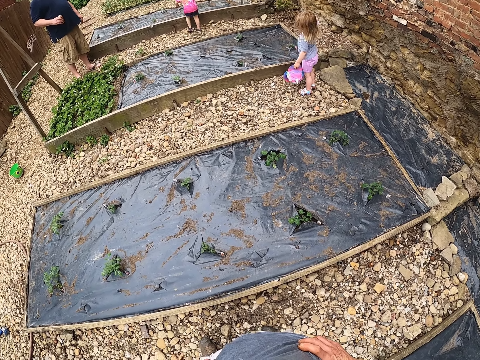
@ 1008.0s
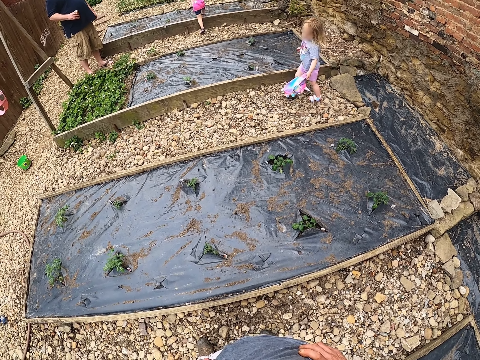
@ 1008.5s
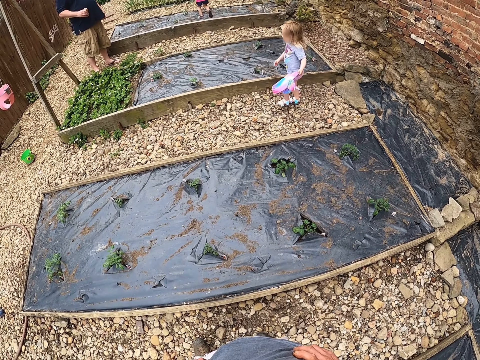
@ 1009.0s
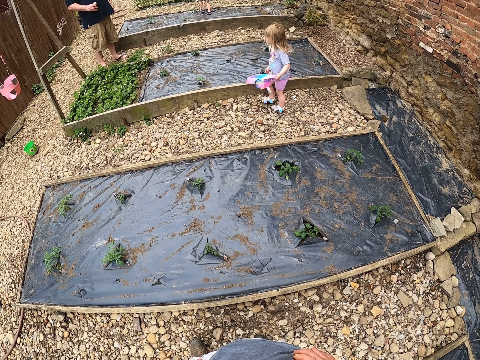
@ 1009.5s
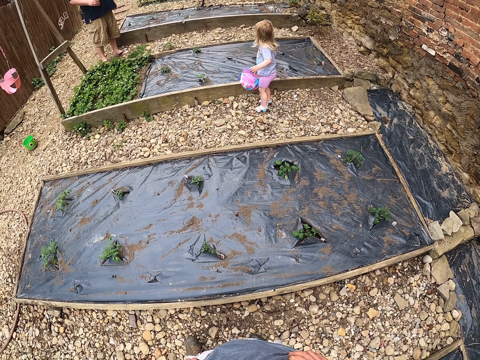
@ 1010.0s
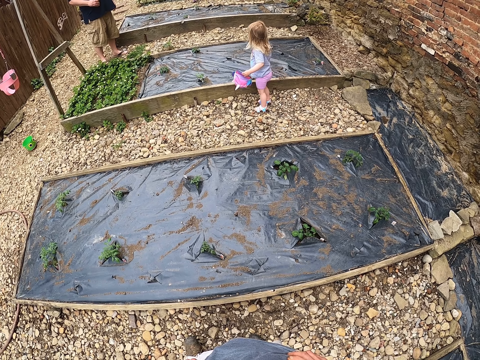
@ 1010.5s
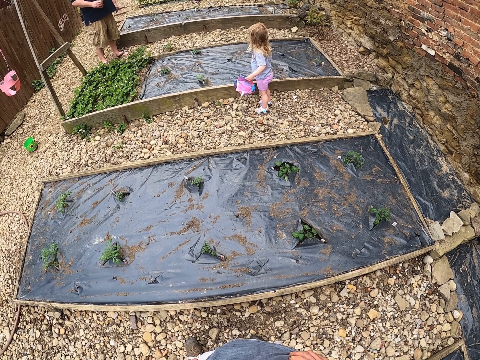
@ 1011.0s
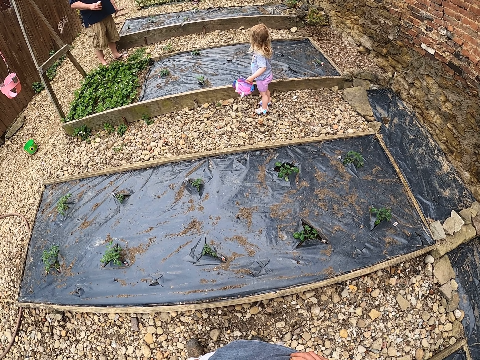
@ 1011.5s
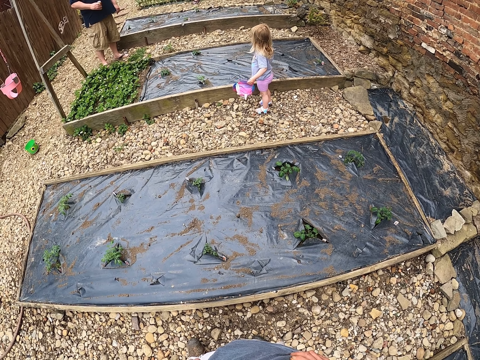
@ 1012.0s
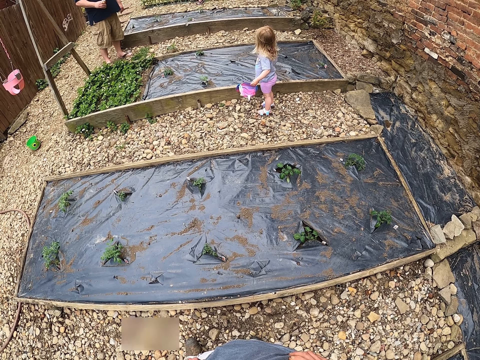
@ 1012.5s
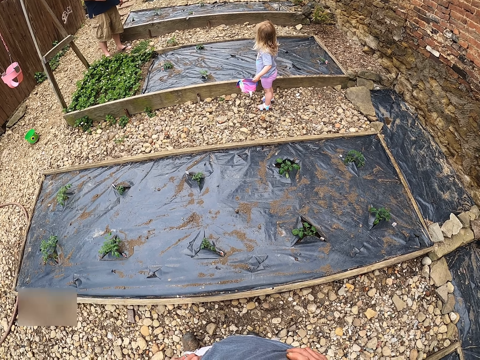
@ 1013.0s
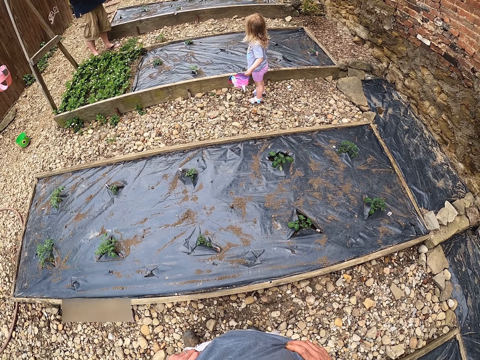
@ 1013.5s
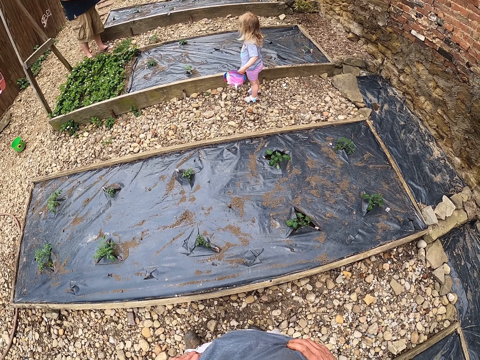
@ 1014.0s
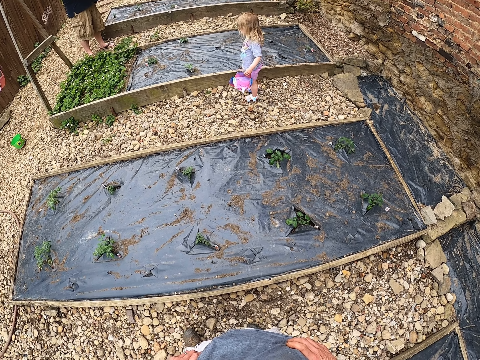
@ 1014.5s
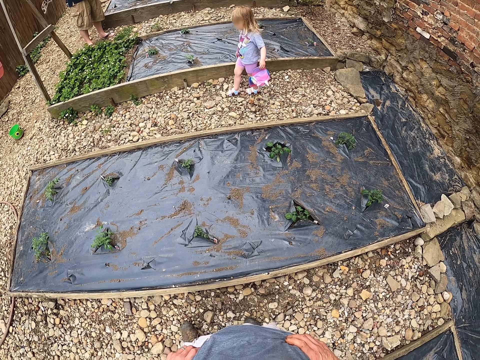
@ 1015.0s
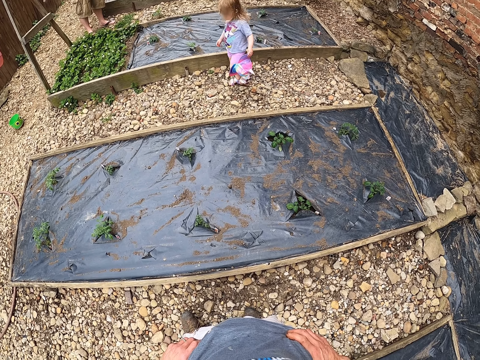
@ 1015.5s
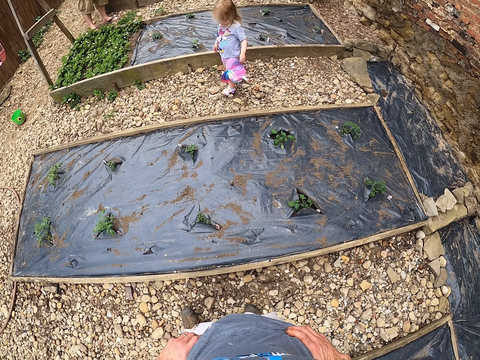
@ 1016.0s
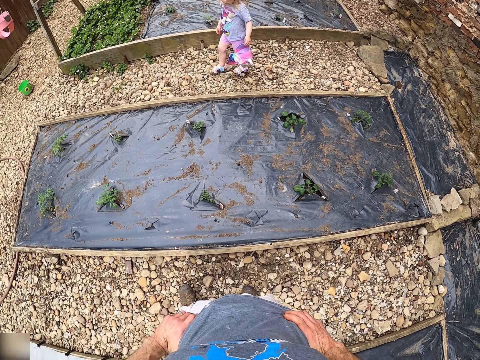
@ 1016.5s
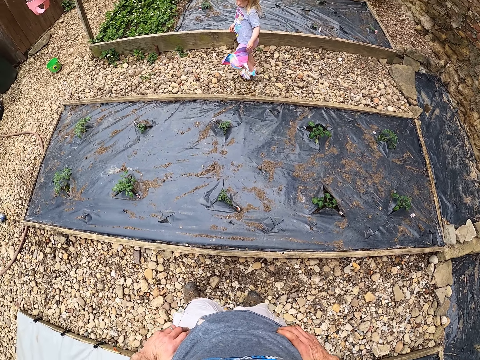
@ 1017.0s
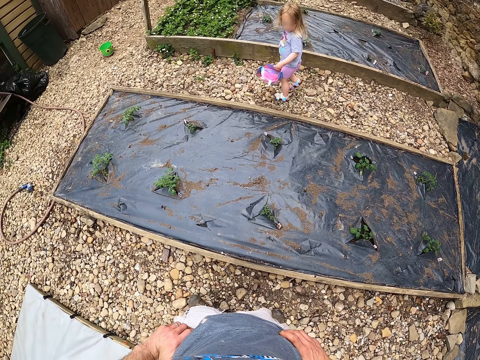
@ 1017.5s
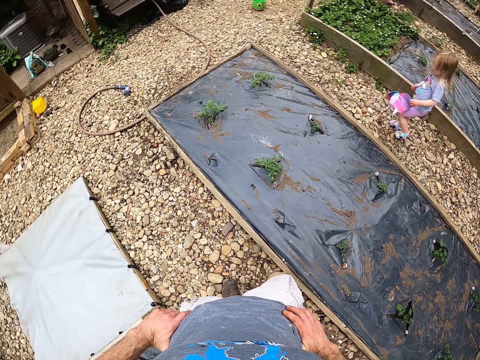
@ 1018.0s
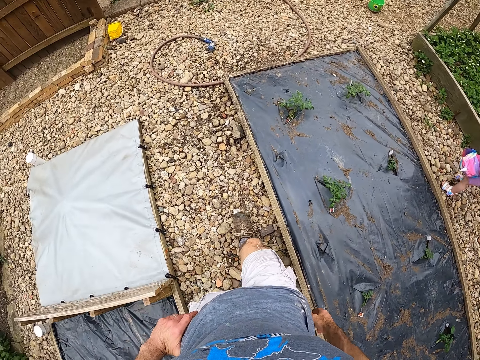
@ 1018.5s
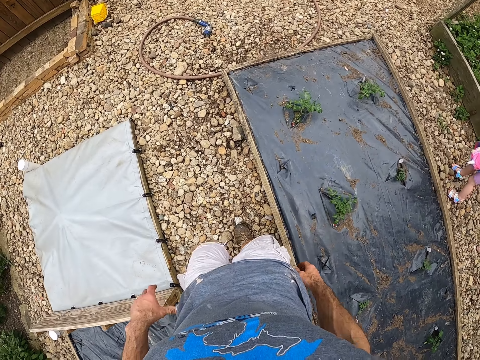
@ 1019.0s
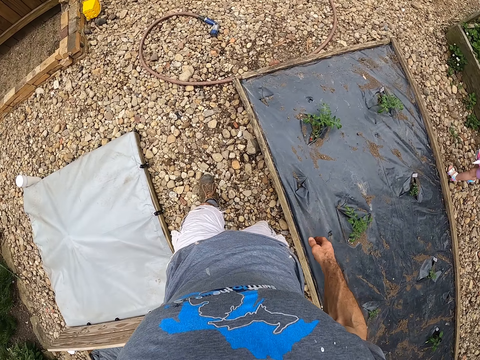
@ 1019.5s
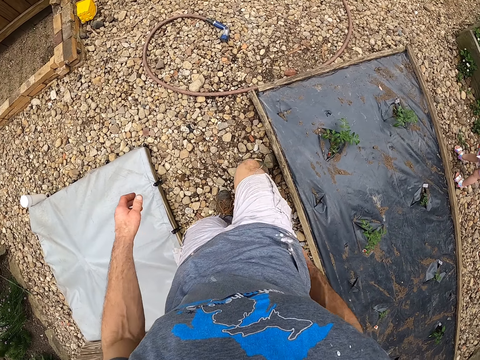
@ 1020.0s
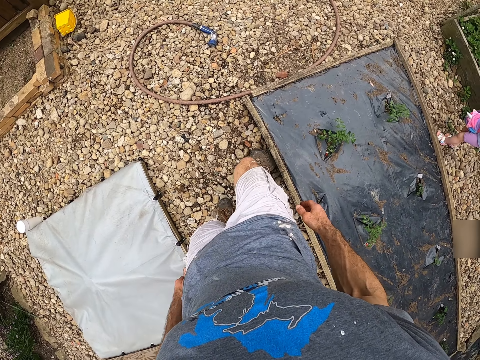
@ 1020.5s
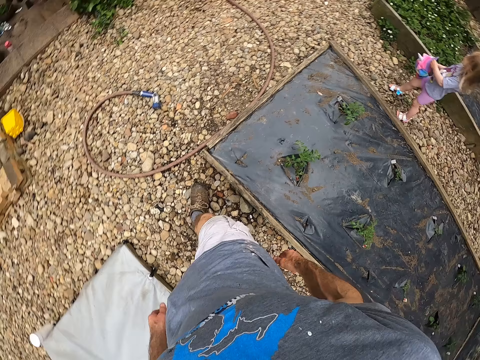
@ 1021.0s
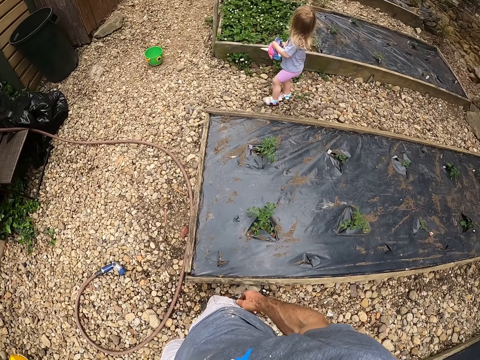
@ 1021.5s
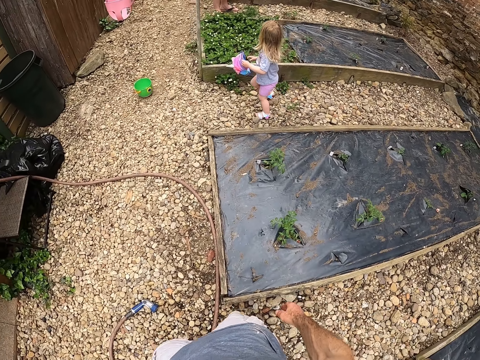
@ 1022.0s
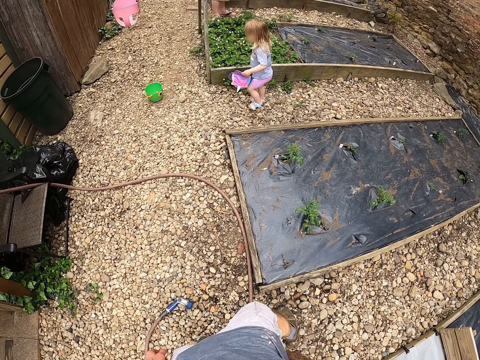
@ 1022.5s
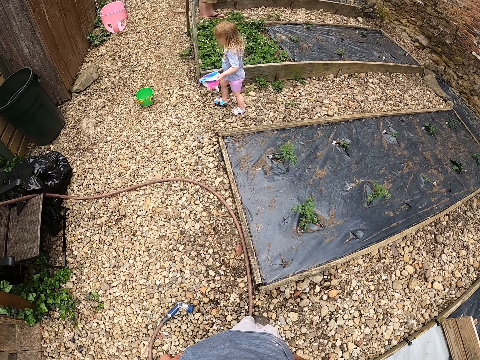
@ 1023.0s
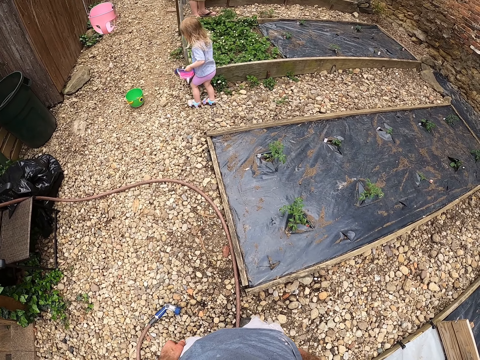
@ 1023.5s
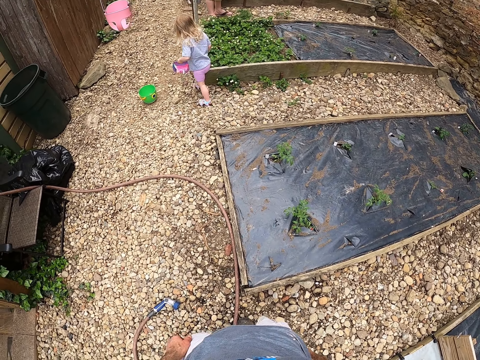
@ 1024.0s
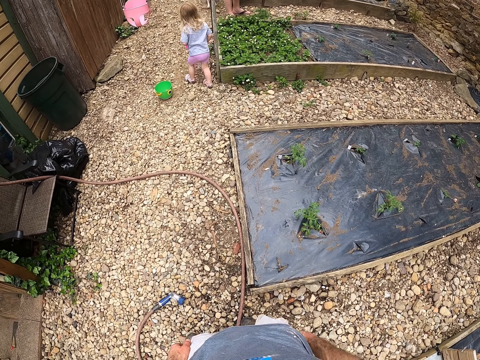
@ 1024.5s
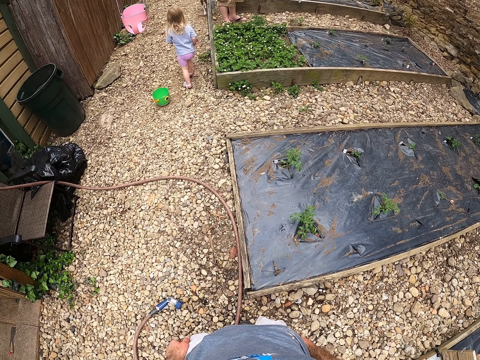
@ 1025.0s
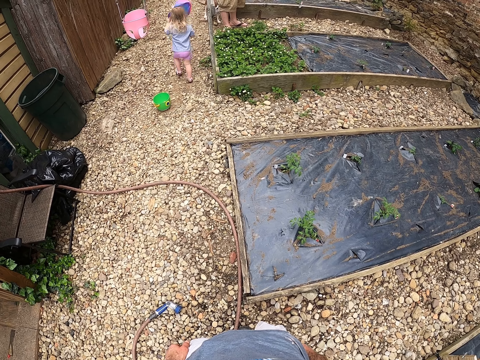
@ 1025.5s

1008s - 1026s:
A child walks away. Another child looks at the first child. The other child walks a few steps. The camera wearer walks along the raised bed. The other child walks along the raised bed.

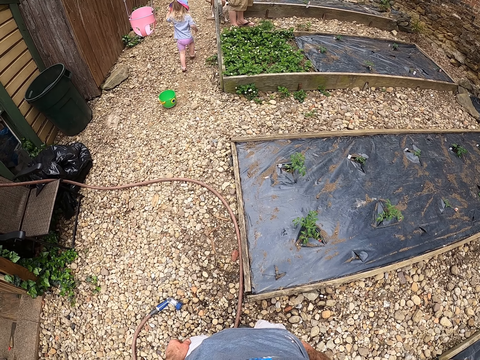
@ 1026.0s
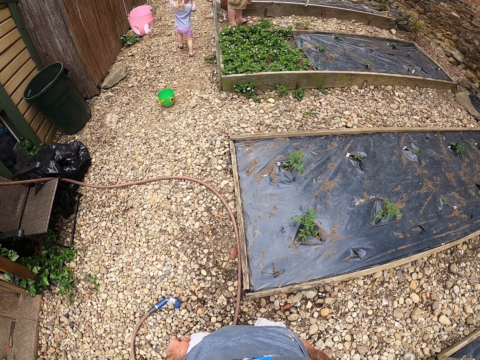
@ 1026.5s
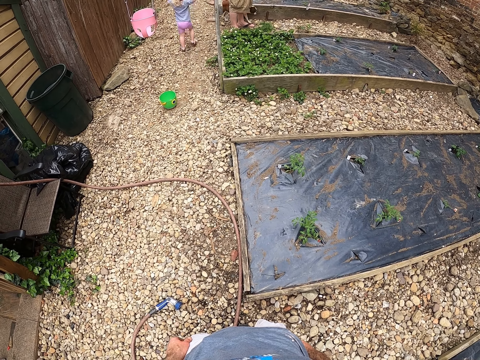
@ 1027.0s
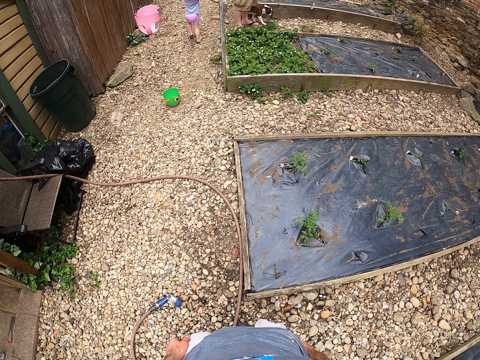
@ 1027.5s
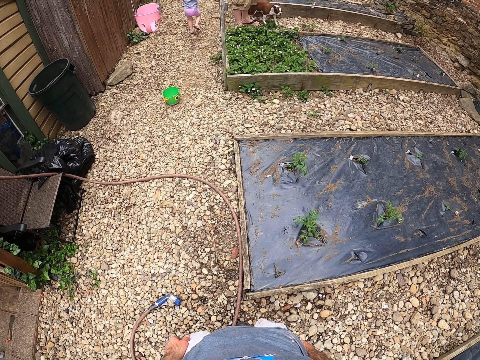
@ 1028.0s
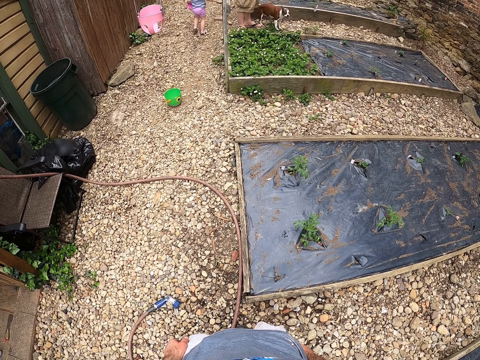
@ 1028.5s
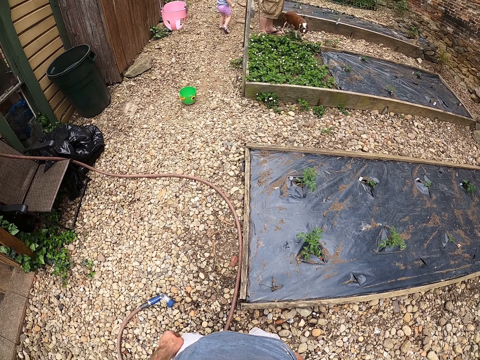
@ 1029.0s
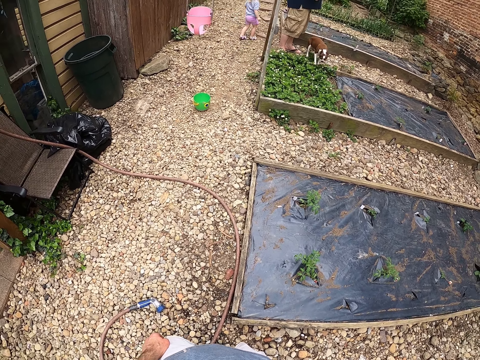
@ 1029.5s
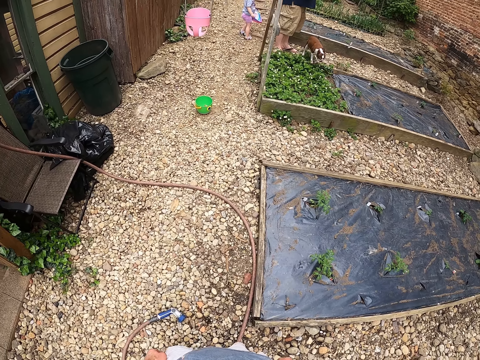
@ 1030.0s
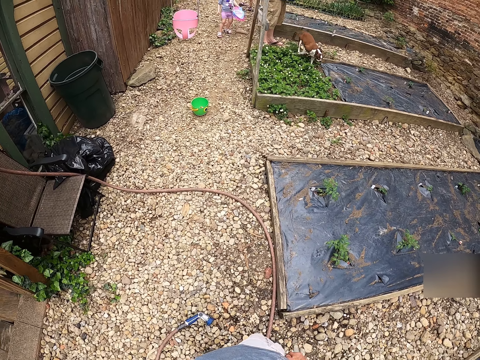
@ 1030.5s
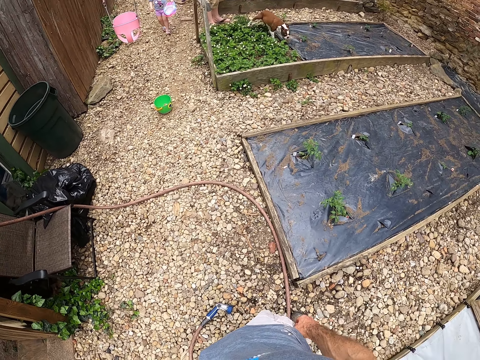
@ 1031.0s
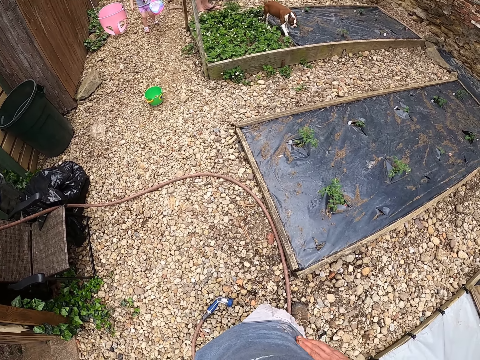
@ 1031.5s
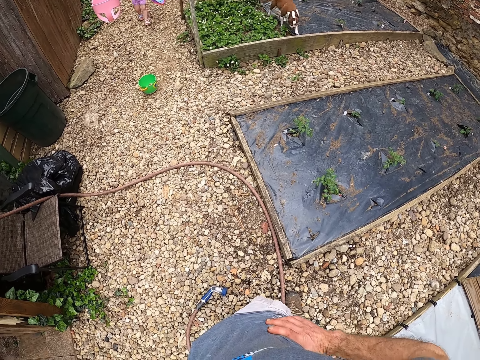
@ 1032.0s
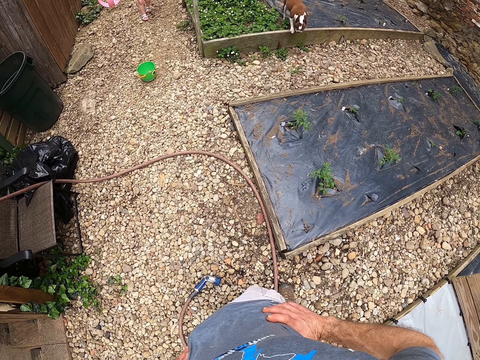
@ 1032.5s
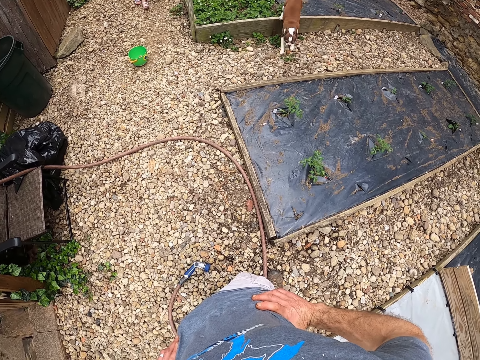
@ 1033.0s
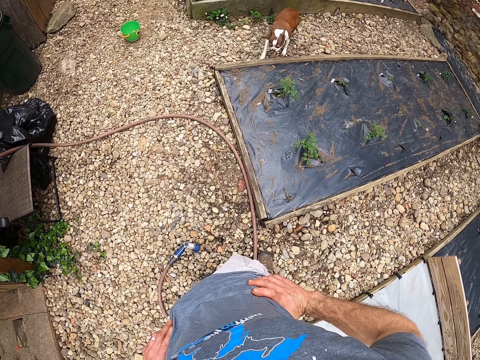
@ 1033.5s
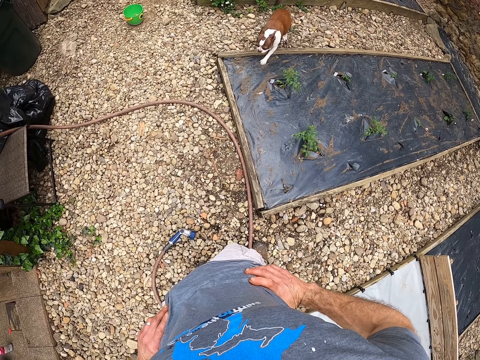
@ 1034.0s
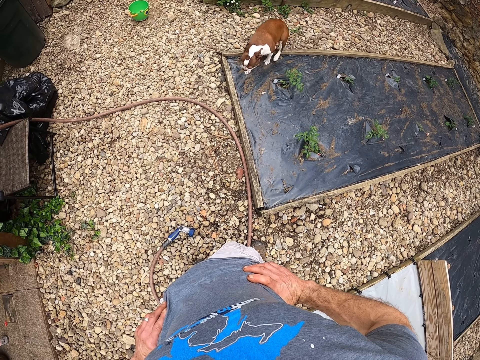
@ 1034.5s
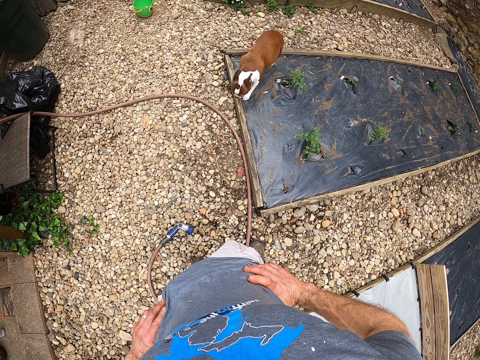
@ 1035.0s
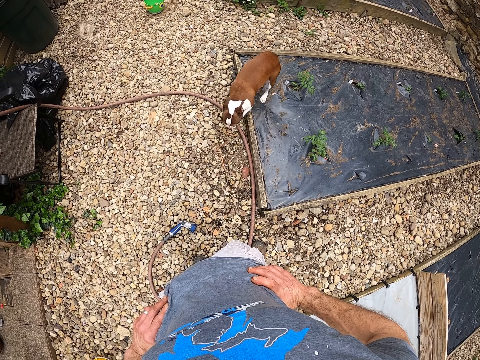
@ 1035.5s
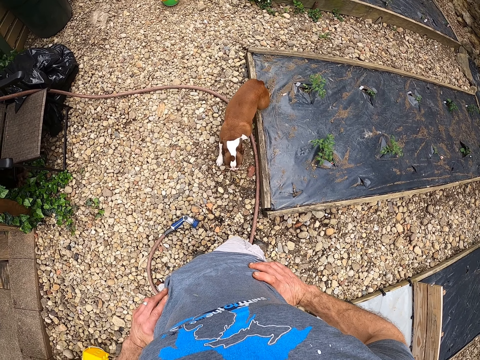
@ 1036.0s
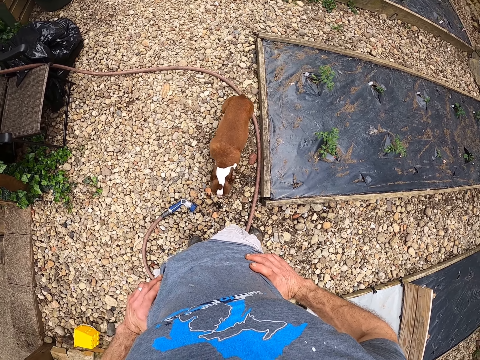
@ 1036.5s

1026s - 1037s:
A child puts the cap on his head. The child walks along the raised bed. Another child stands in the garden. The first child walks towards the dog.
